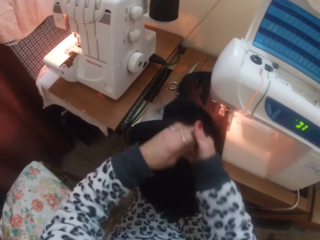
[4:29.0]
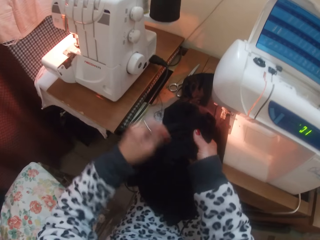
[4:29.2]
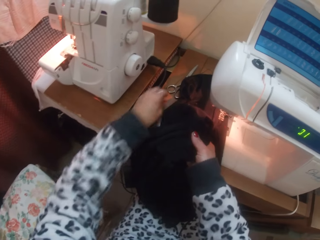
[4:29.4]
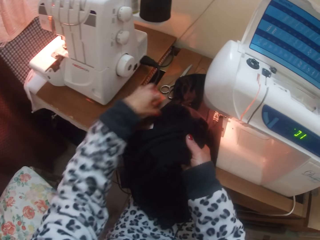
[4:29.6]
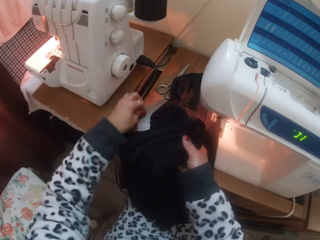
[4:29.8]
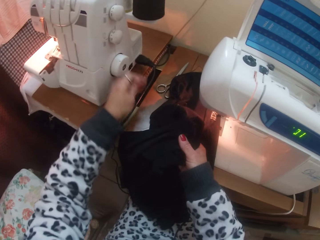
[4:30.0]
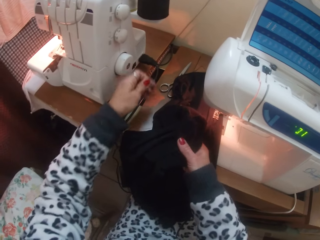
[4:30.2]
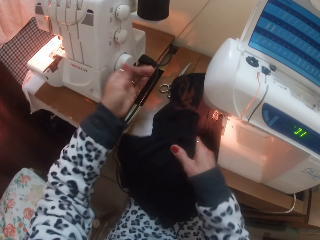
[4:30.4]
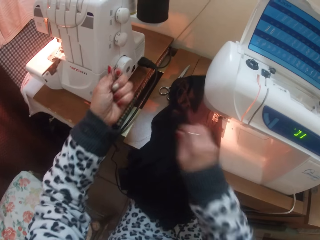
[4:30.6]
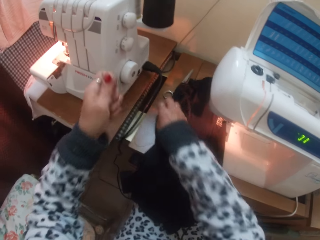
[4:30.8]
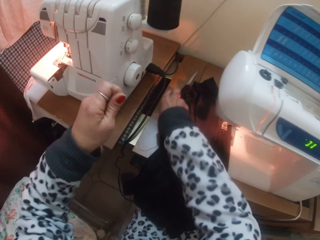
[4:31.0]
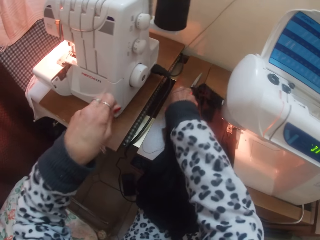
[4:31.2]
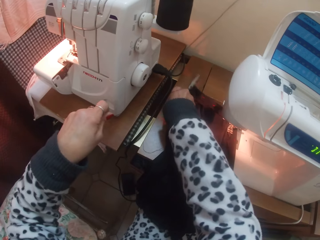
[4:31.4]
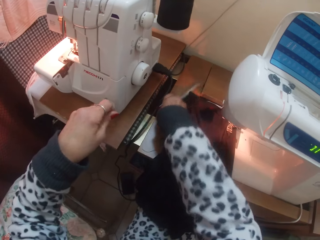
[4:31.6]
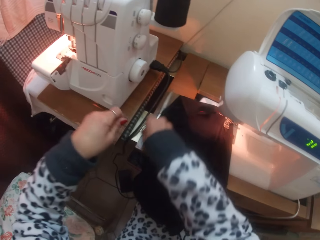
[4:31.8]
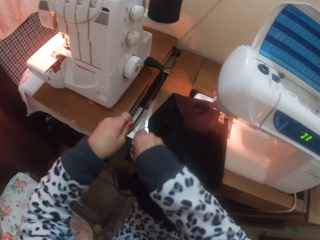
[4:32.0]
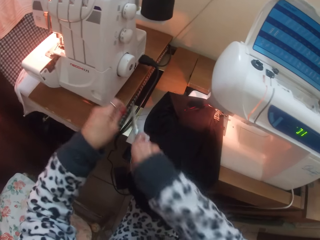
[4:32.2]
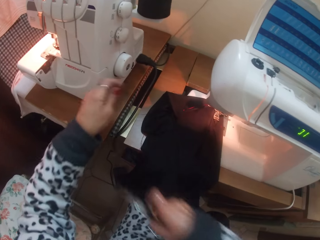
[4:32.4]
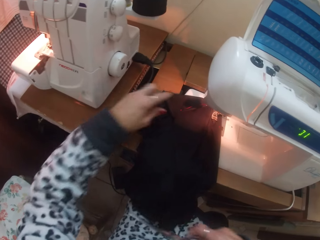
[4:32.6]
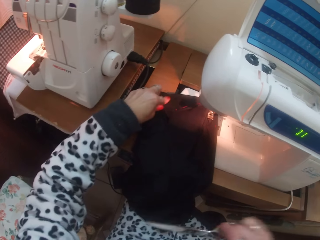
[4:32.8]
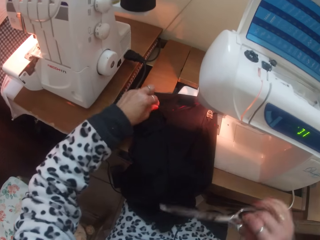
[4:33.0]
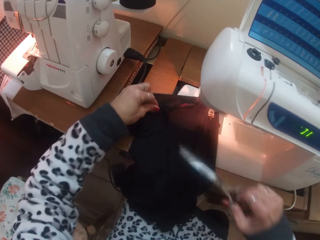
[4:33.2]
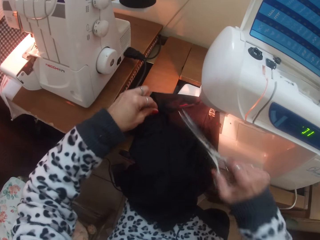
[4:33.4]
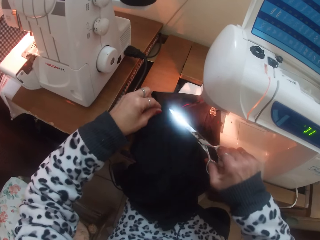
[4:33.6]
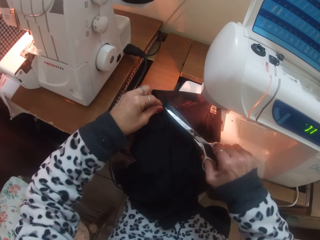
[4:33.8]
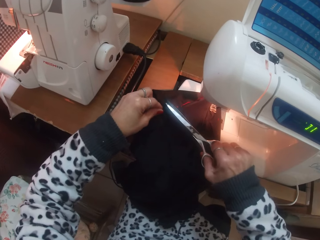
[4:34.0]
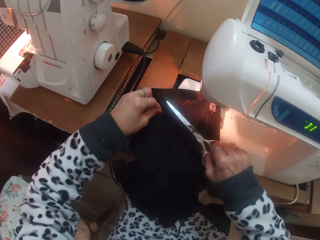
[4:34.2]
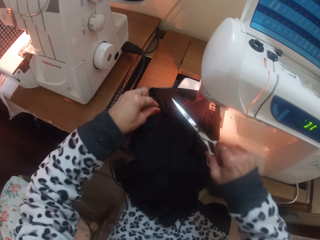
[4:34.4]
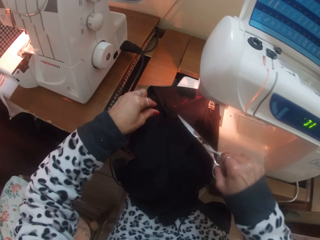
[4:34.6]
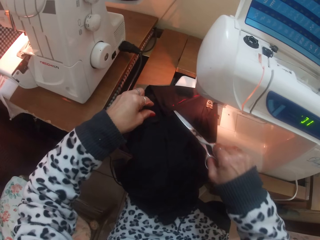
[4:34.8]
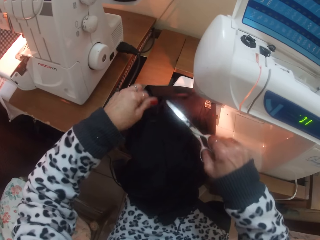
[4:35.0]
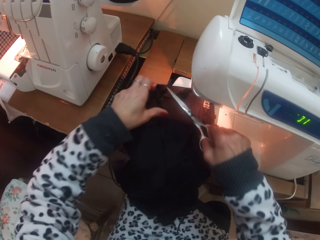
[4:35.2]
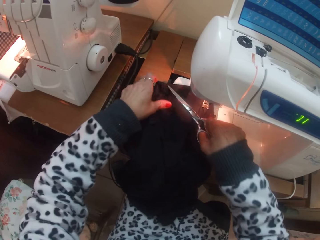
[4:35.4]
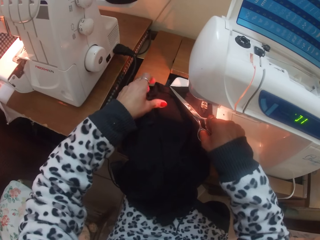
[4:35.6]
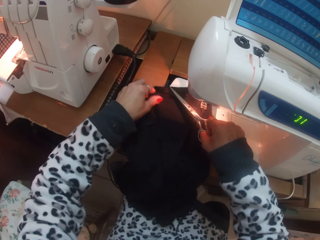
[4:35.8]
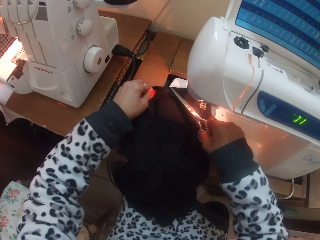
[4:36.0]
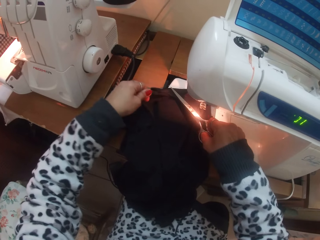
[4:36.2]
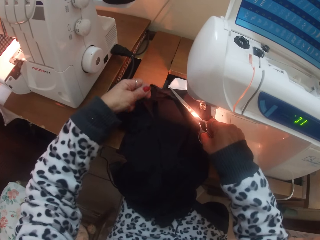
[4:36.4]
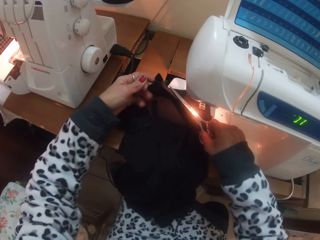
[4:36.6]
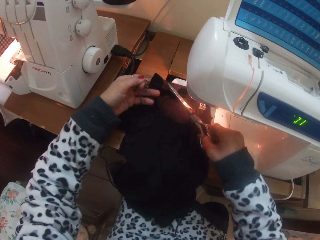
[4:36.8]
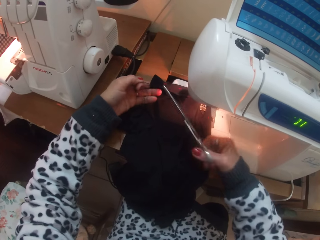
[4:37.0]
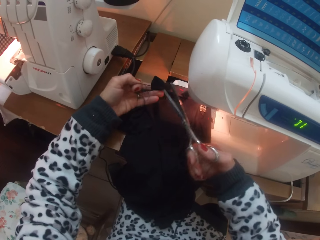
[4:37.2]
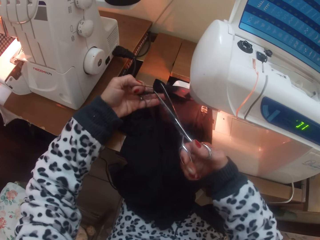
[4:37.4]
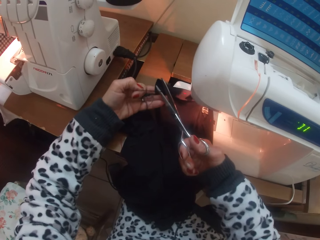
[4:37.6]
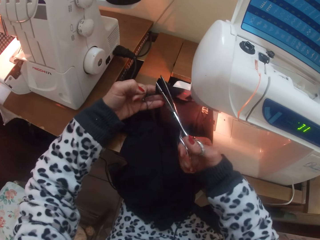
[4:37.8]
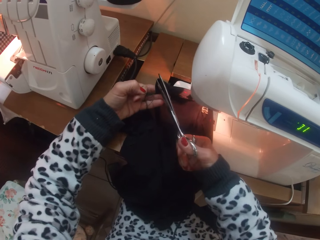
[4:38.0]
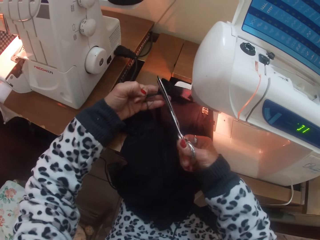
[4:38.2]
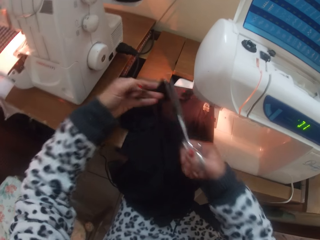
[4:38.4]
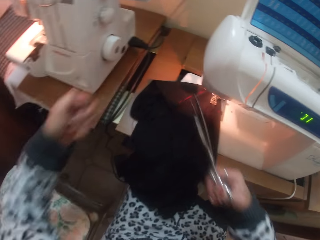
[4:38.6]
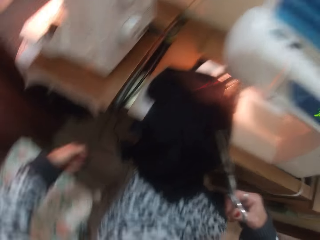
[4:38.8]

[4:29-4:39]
The camera wearer picks up the scissors from the table with her right hand. She pulls thread on the cloth. She cuts off a strand of thread from the skirt with the scissors in her hands.

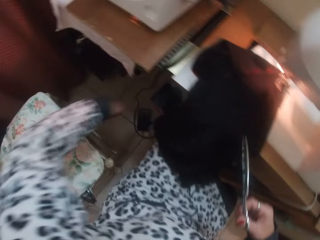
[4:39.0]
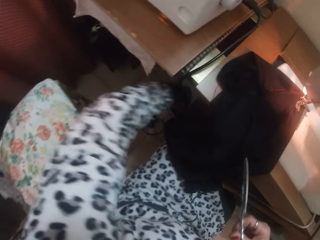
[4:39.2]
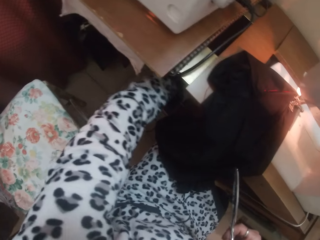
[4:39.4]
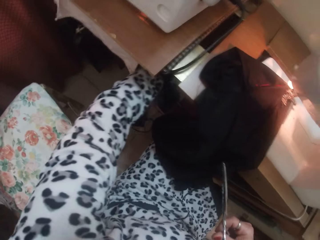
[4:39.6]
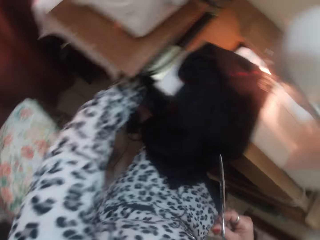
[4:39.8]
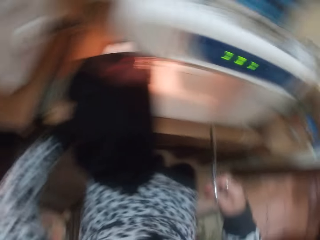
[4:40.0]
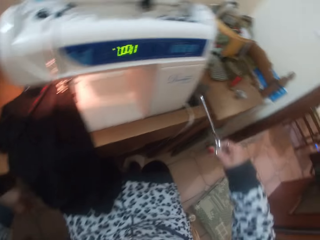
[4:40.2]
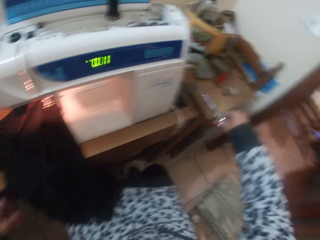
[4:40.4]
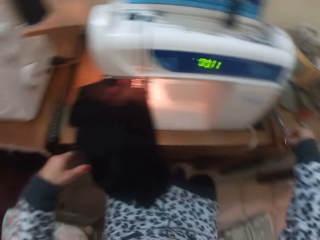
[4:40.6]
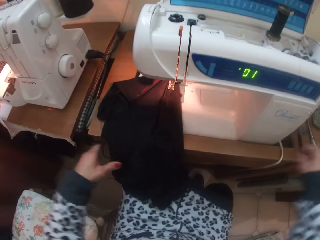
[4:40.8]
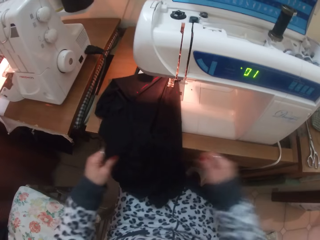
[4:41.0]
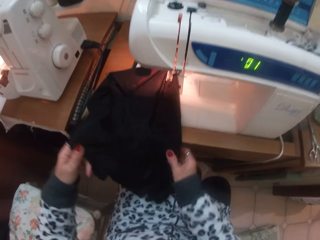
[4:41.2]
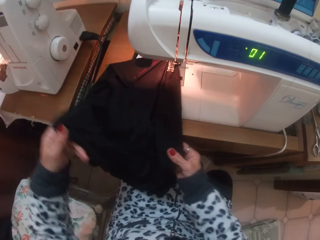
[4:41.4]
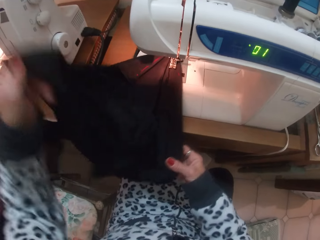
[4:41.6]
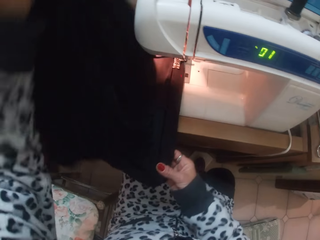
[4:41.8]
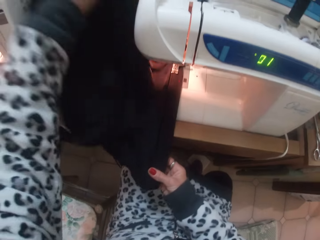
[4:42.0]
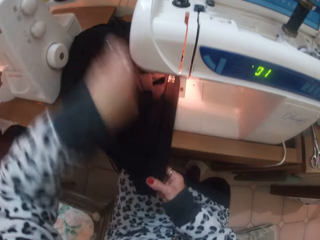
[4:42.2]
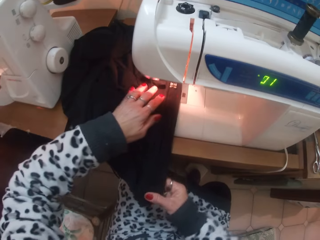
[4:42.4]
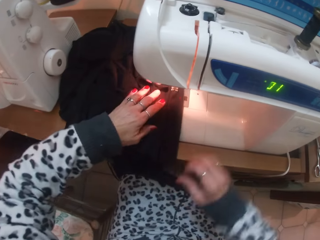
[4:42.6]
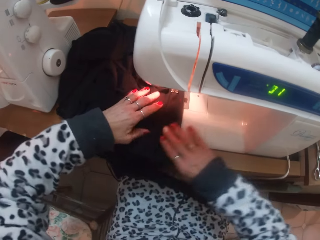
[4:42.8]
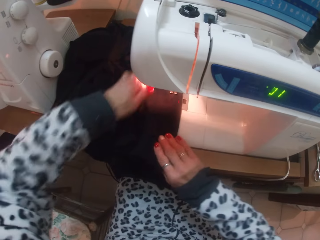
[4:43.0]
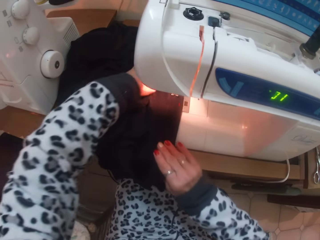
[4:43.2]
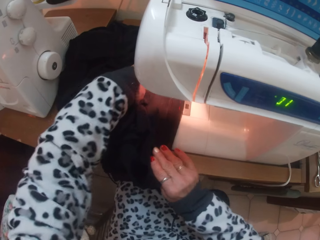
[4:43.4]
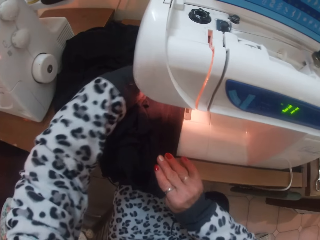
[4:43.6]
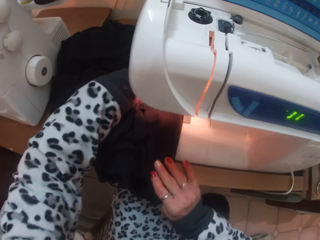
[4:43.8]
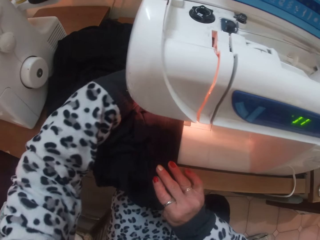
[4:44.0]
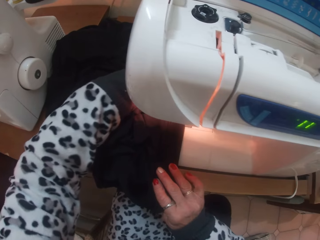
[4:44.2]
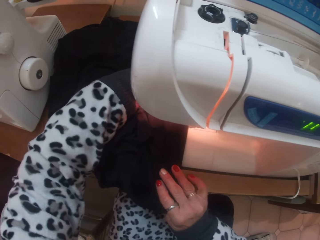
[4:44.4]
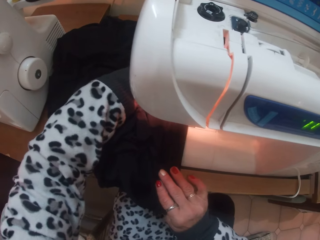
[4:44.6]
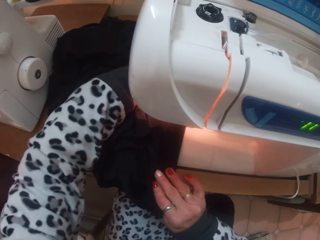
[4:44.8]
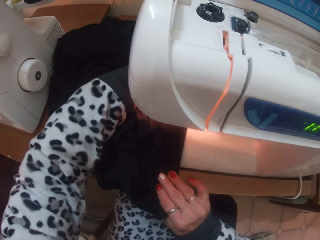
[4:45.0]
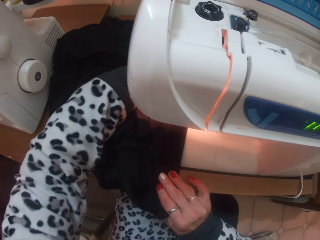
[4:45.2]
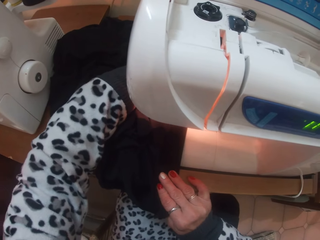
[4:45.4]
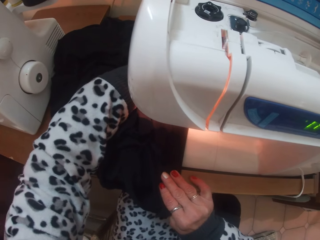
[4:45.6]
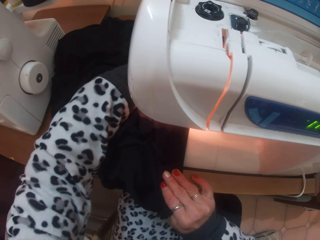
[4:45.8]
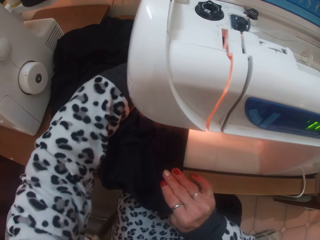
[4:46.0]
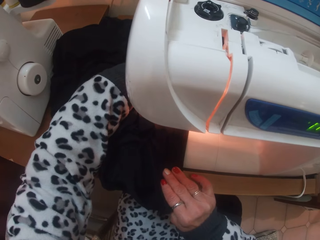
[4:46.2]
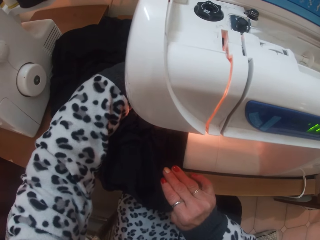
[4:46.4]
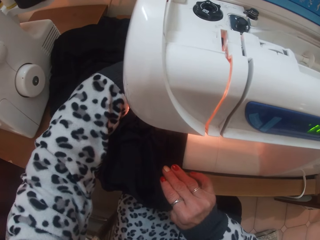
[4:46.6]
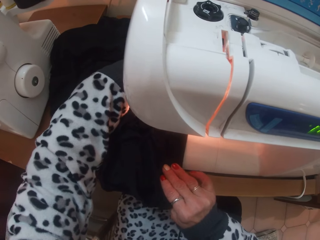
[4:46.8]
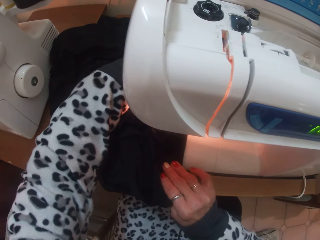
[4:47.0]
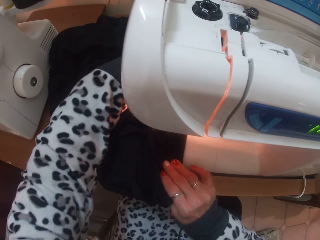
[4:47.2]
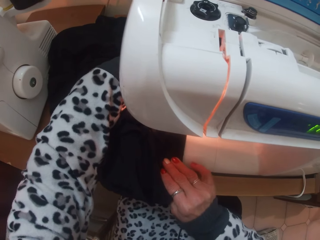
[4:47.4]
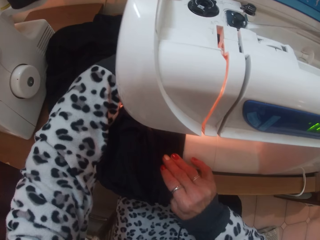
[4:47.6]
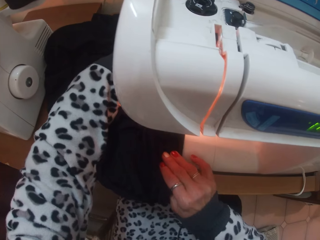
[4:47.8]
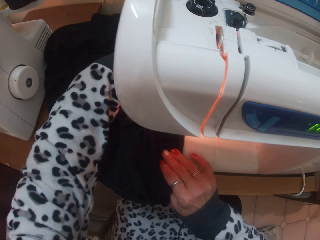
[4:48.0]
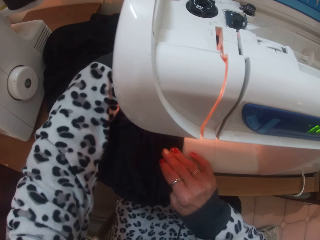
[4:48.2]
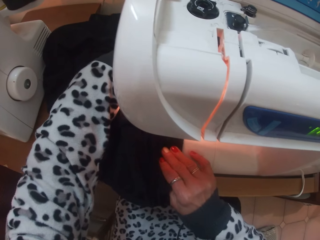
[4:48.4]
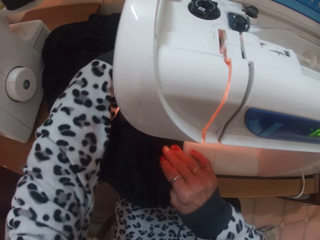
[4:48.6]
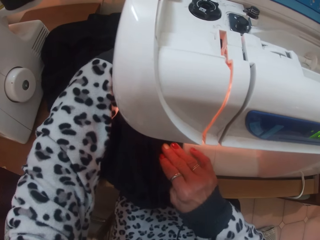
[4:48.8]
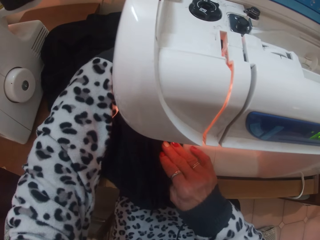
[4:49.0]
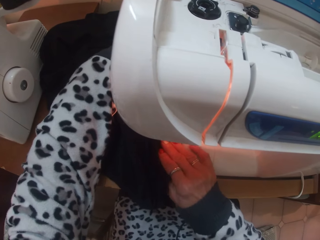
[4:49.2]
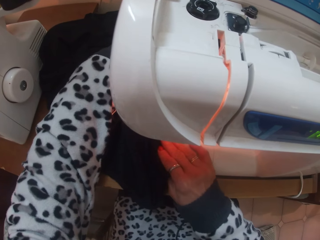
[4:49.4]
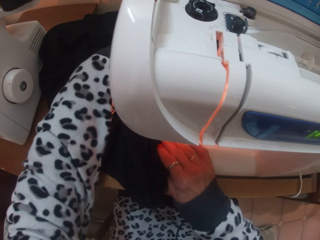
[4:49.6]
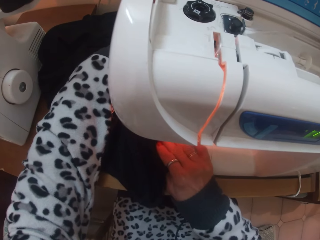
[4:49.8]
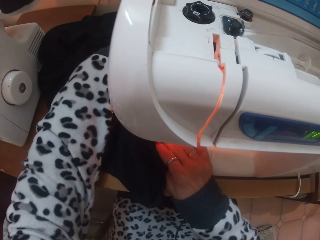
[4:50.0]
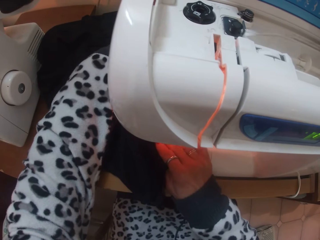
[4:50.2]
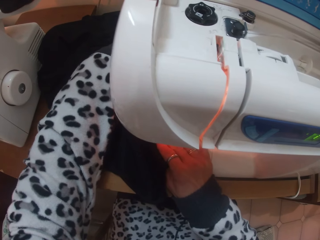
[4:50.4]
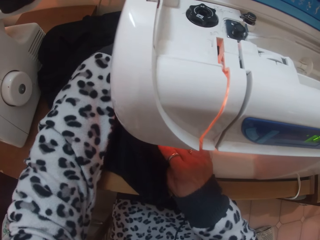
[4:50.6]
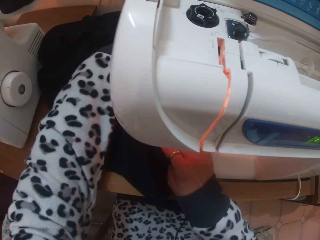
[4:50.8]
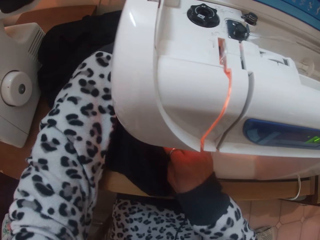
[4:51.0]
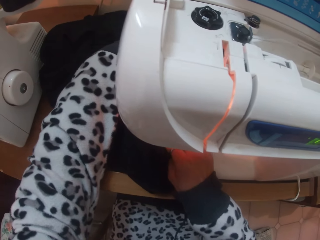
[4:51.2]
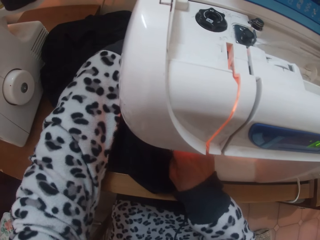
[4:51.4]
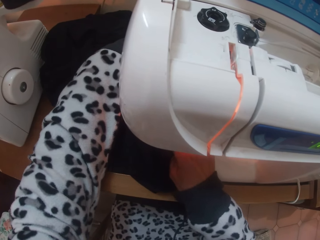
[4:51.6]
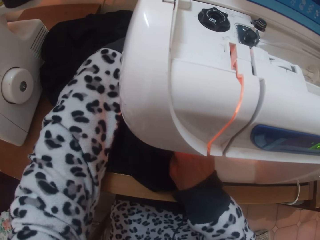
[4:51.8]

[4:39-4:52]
The camera wearer places the scissors in her right hand on the table. She adjusts the skirt with her hands. She sews the skirt with the electric sewing machine.
